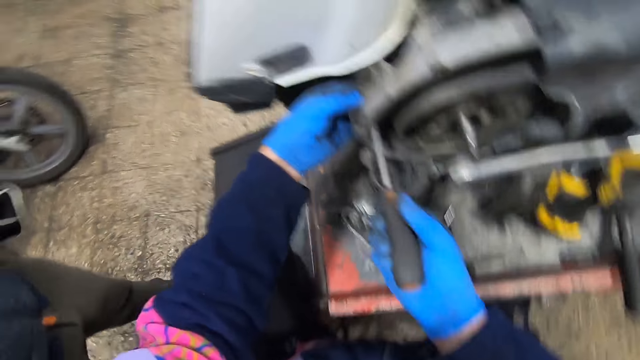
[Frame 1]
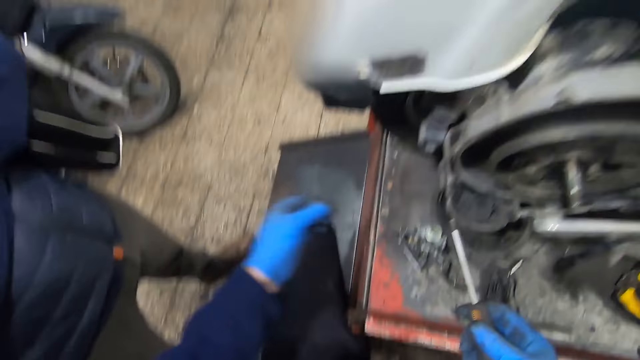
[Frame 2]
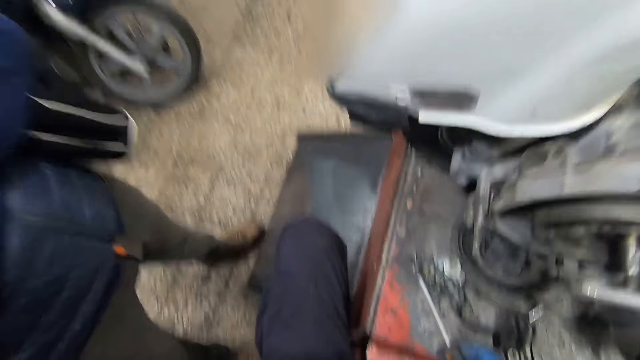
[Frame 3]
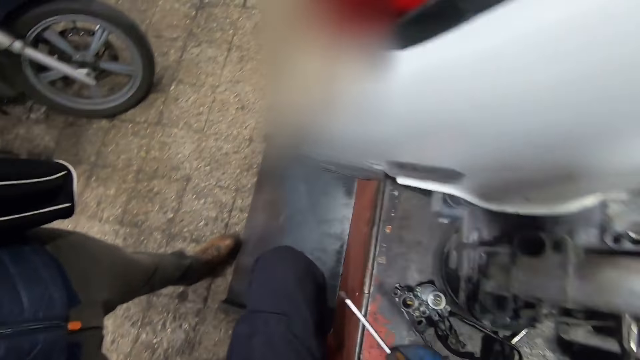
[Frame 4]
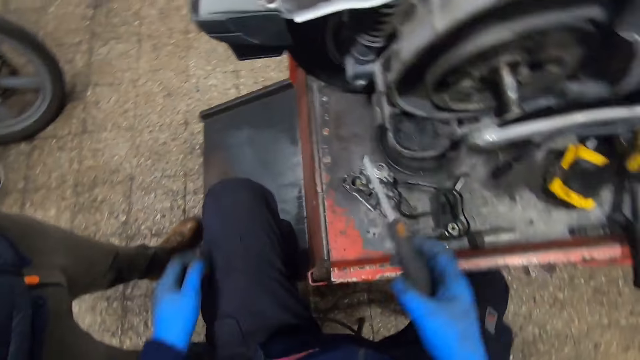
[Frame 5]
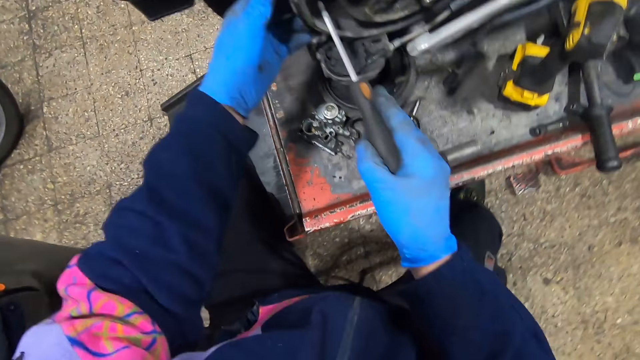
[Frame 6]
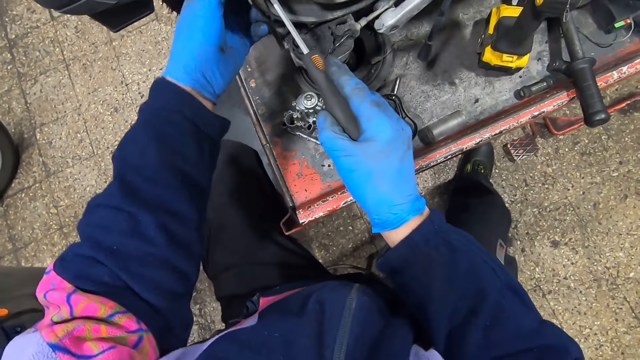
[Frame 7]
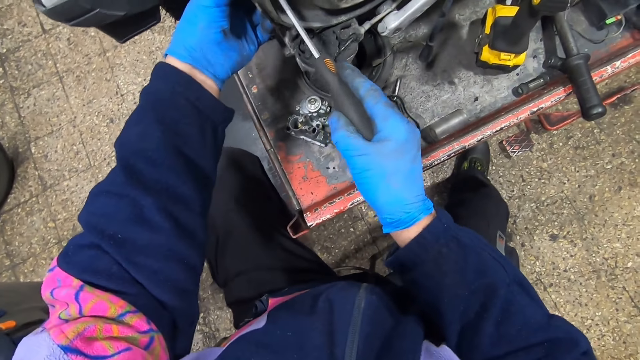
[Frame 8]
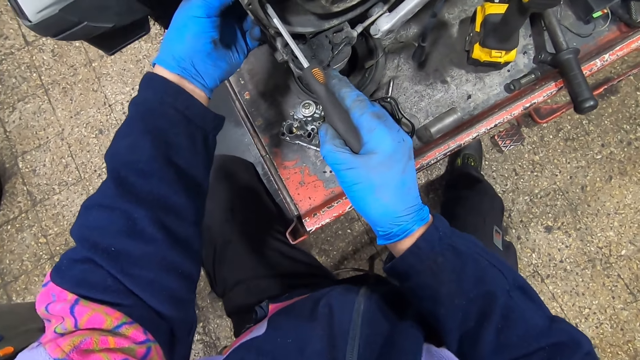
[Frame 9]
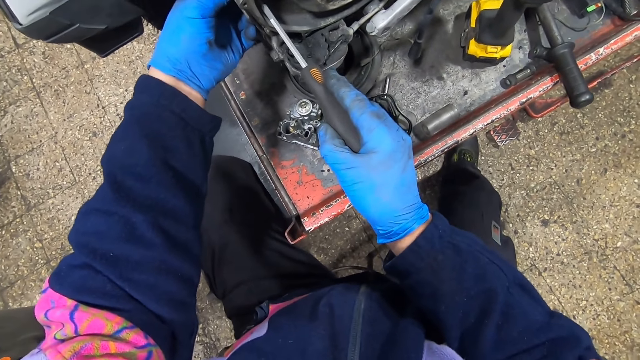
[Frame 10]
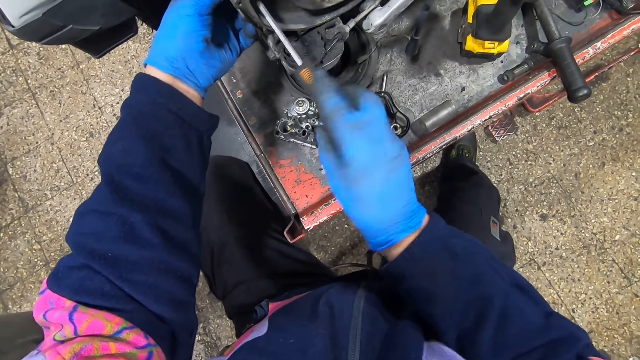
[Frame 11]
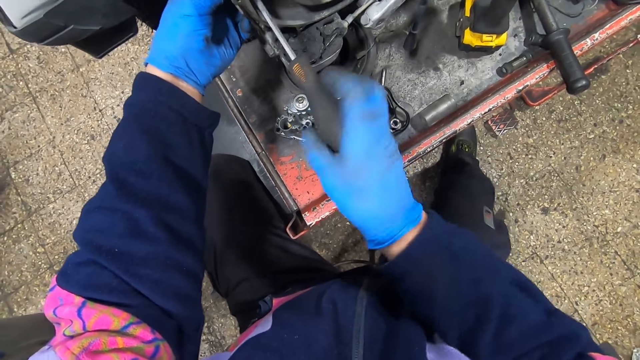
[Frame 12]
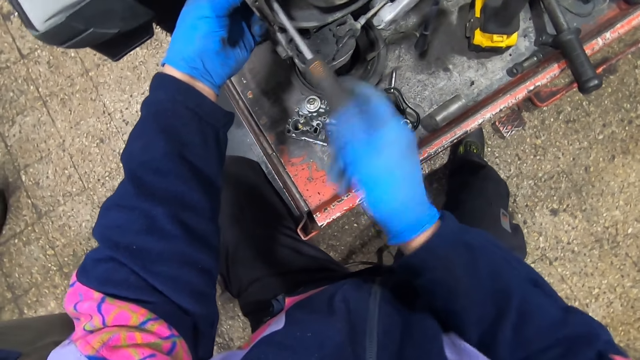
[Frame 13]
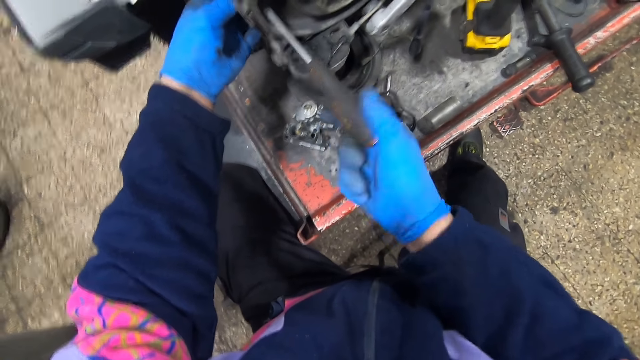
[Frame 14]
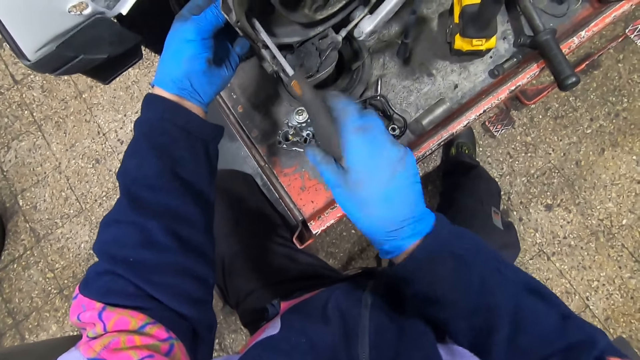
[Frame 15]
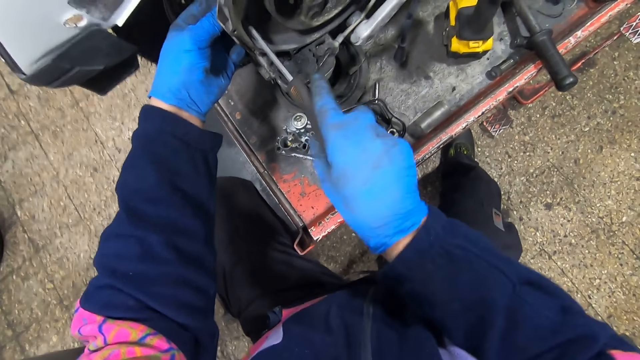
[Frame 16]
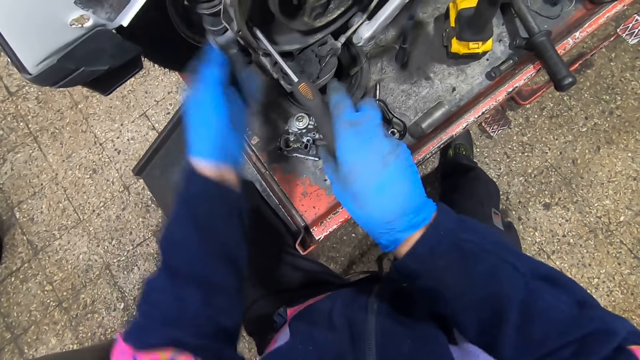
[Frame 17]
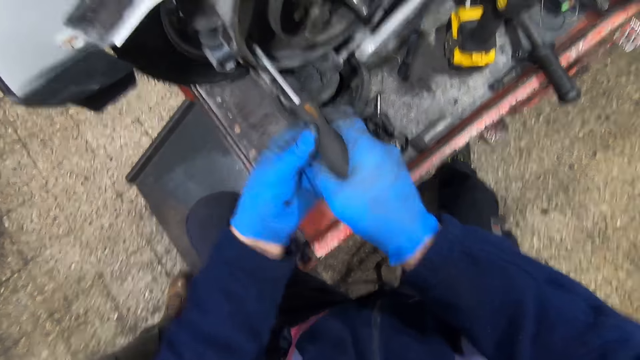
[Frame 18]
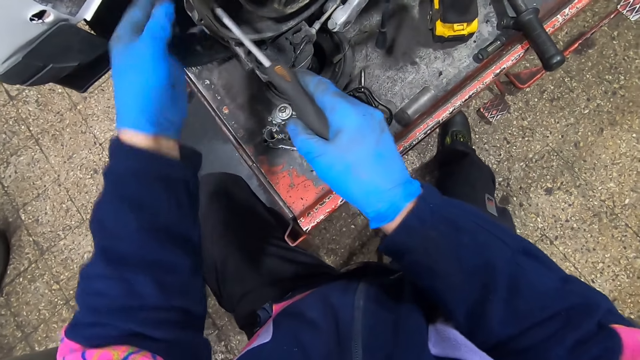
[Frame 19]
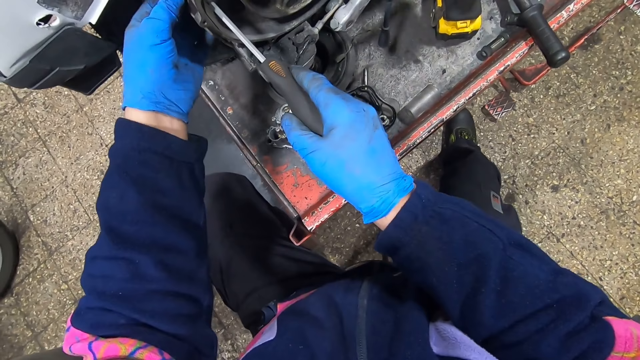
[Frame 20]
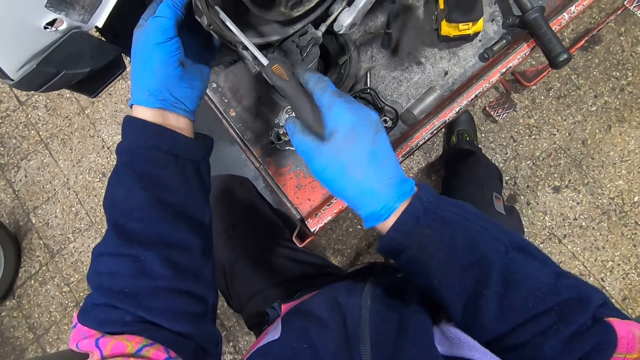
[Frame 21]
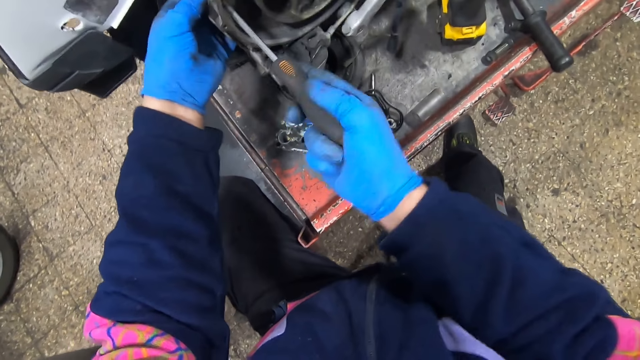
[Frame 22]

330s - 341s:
The camera wearer holds his leg. He tightens a screw on the wheel of the motorbike with the screwdriver.

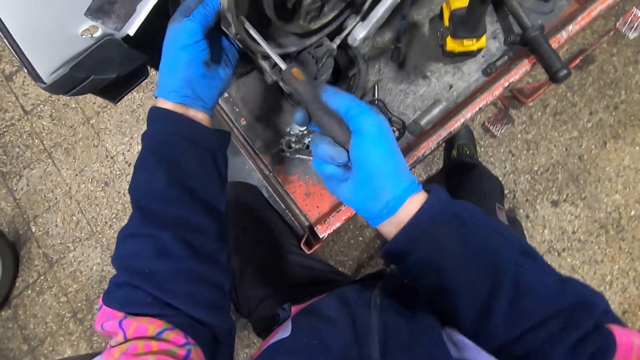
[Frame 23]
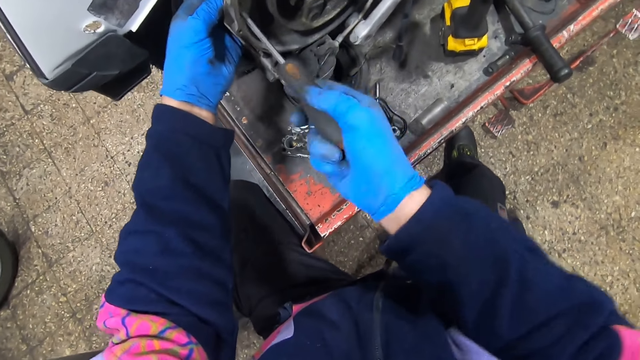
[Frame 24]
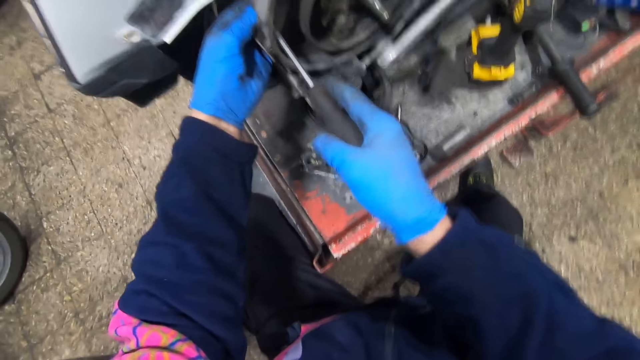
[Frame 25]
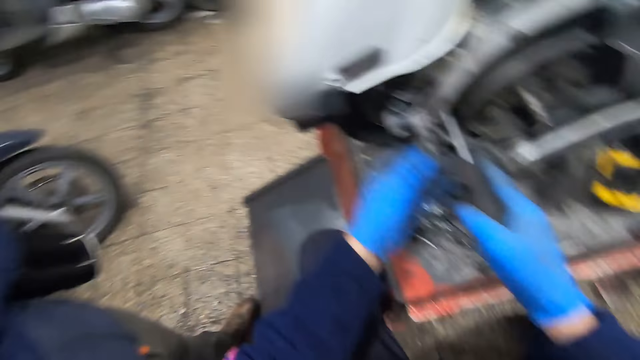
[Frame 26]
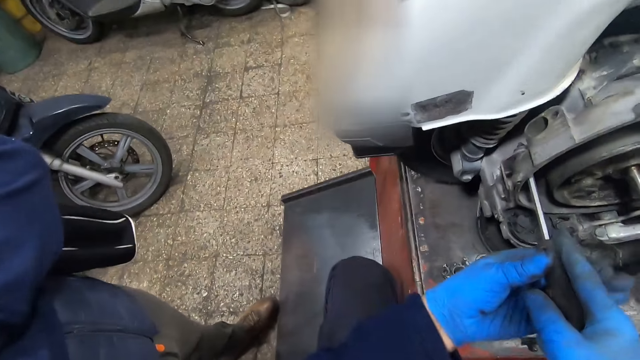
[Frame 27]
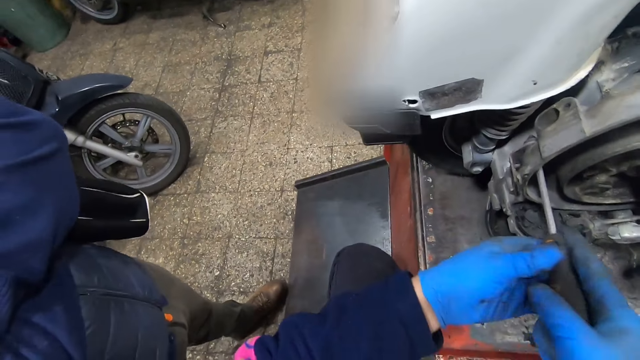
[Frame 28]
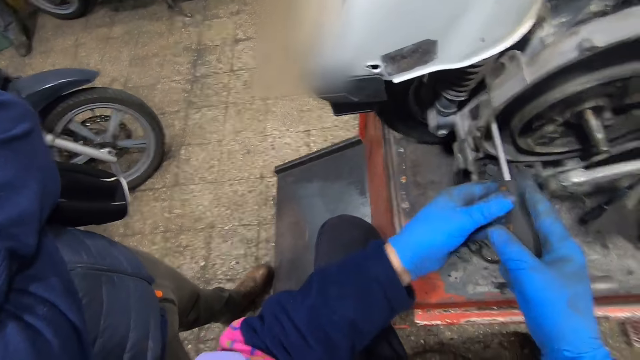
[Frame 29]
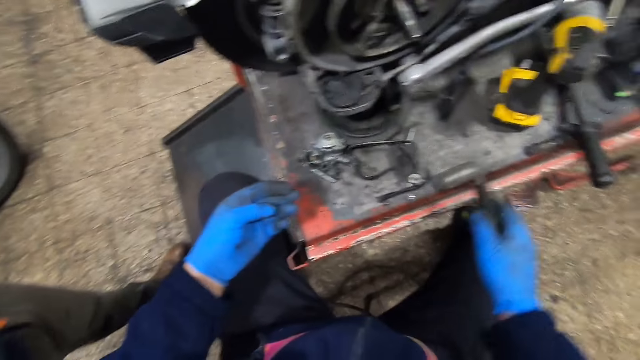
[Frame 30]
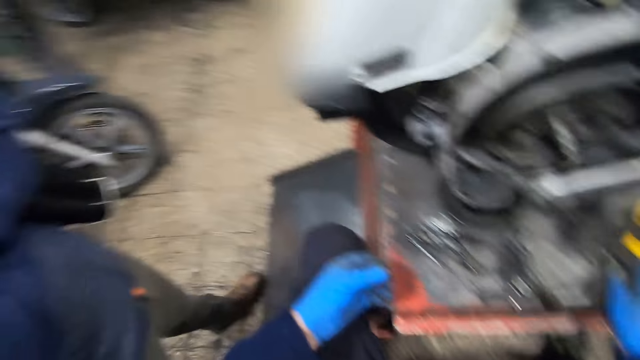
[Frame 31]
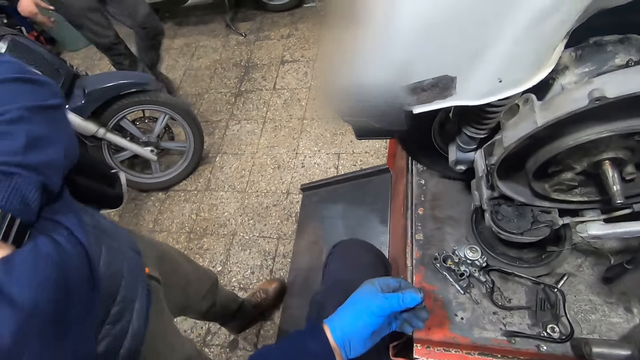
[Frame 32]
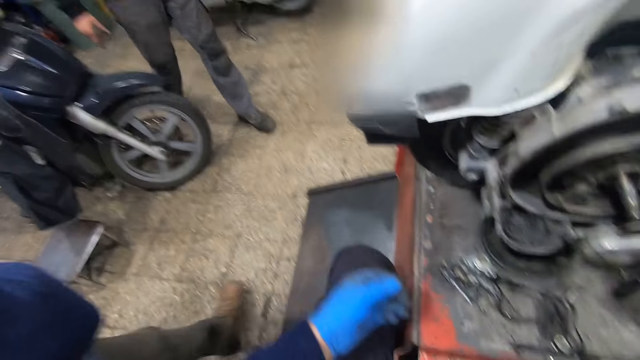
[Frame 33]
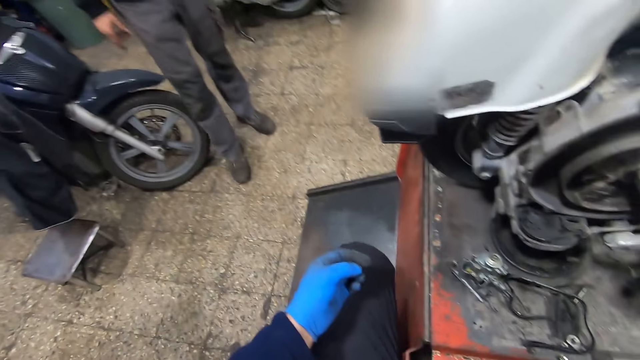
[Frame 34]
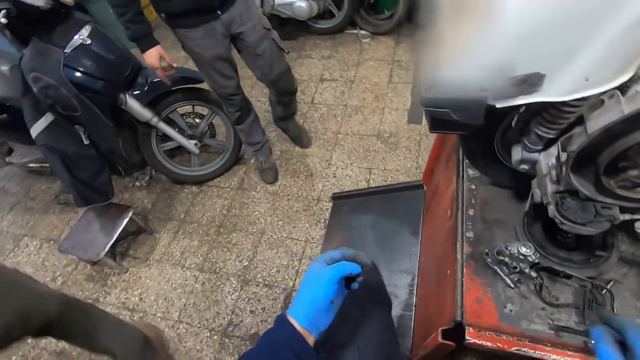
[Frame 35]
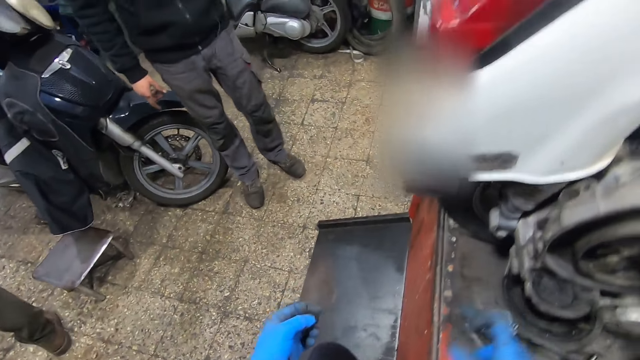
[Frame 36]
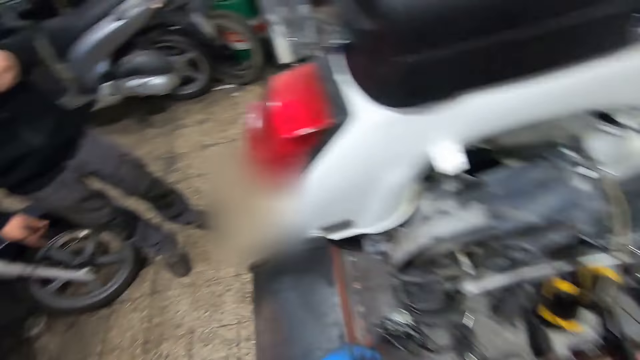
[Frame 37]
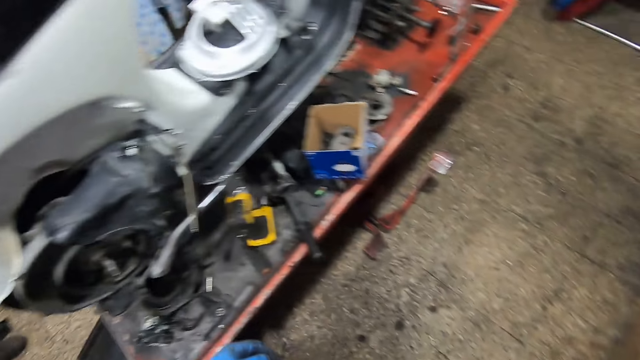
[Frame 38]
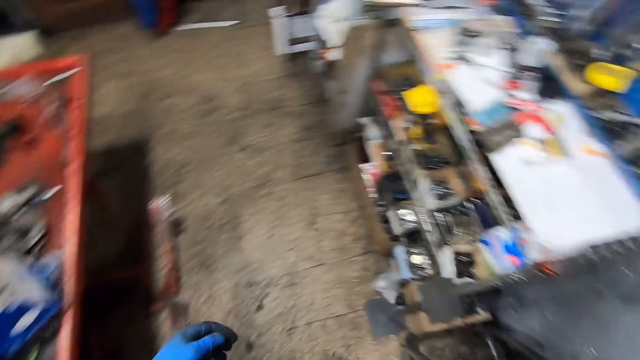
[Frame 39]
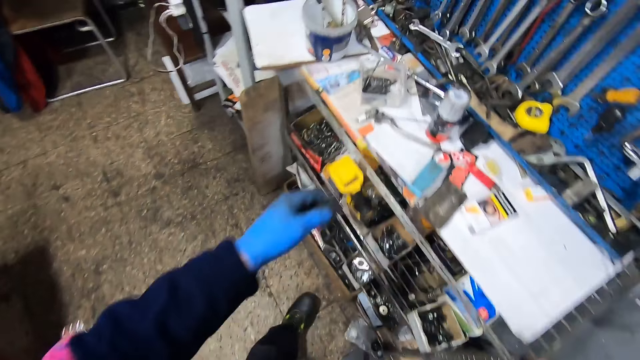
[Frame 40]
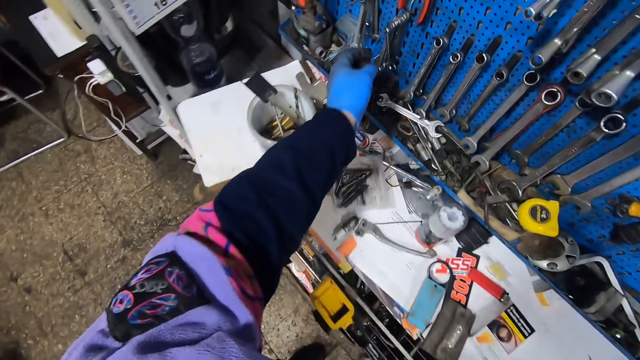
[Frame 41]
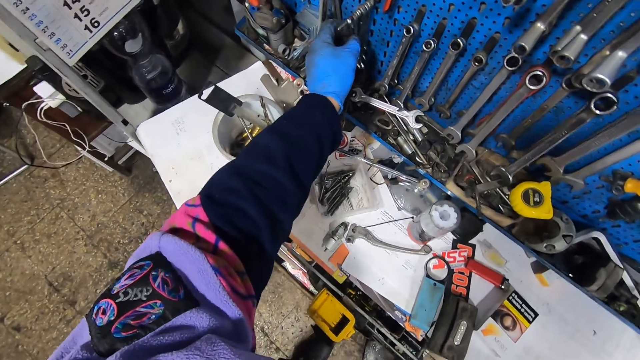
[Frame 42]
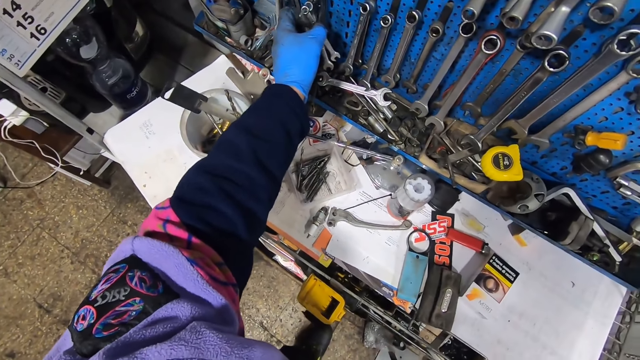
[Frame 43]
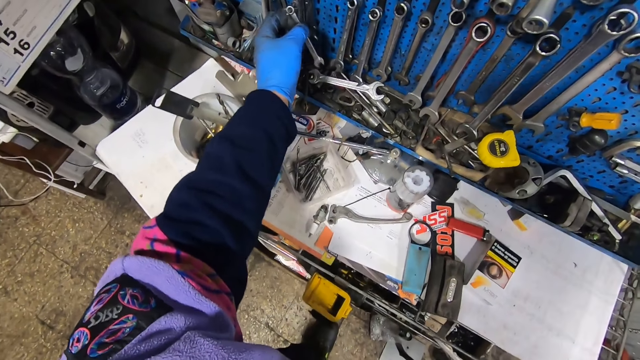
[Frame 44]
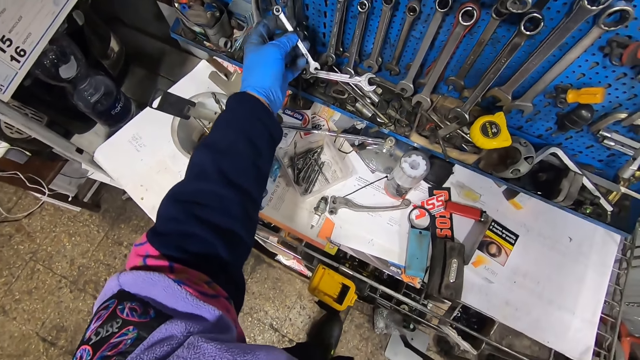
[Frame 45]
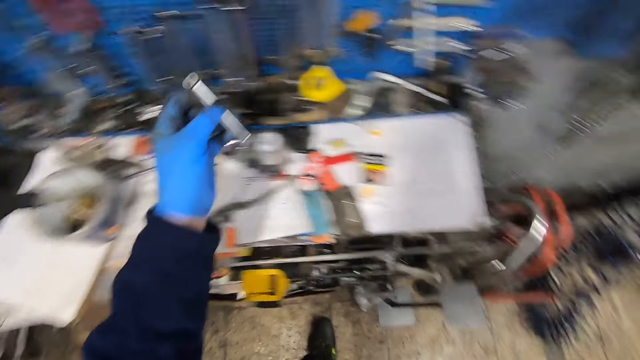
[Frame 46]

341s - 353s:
A man stands beside the camera wearer. The camera wearer drops the screwdriver on the platform. Another man walks towards the camera wearer and the first man. The first man walks away. The camera wearer walks around the room. He picks a spanner on a hanger on a wall with his left hand.
